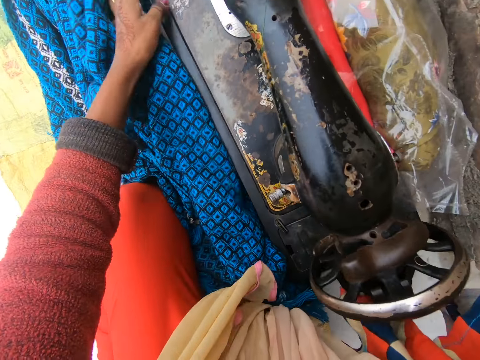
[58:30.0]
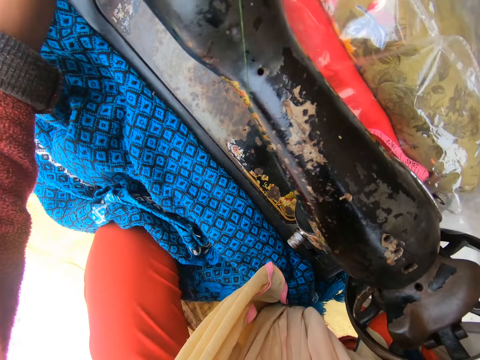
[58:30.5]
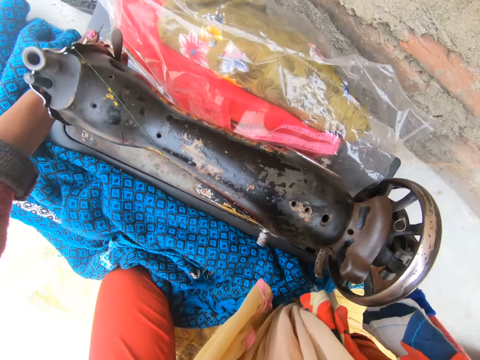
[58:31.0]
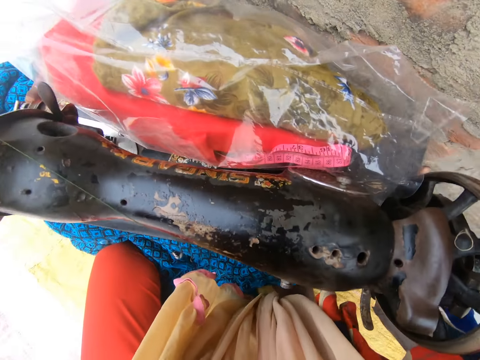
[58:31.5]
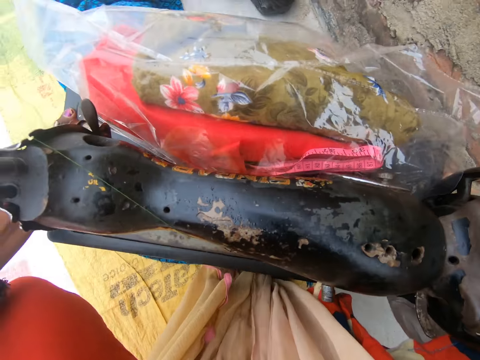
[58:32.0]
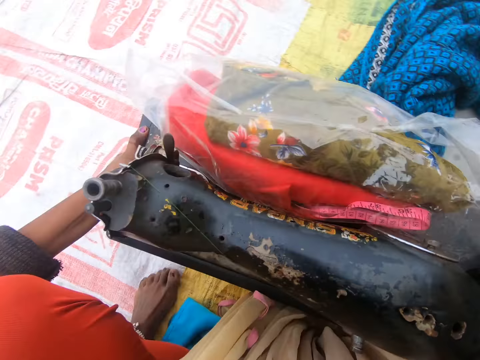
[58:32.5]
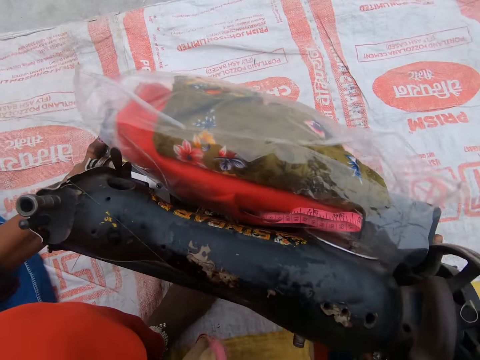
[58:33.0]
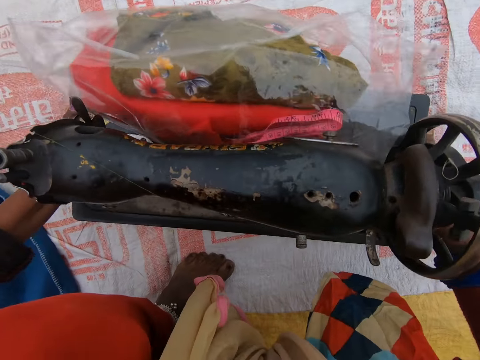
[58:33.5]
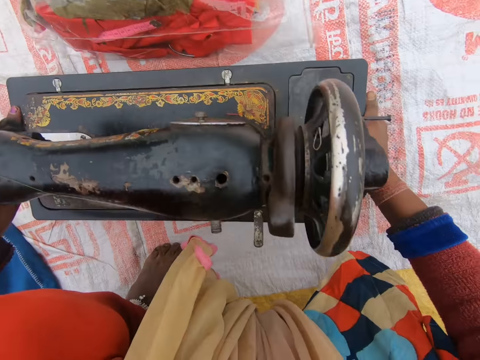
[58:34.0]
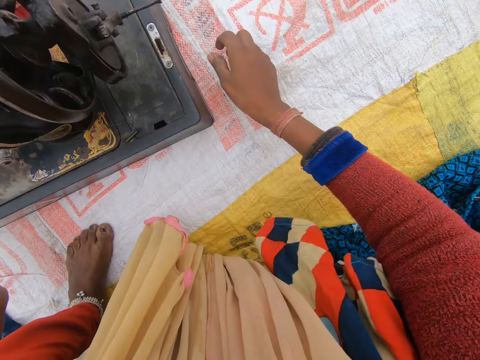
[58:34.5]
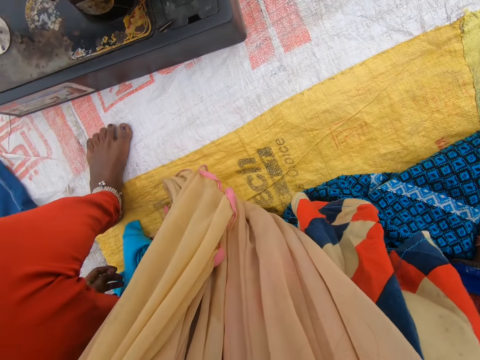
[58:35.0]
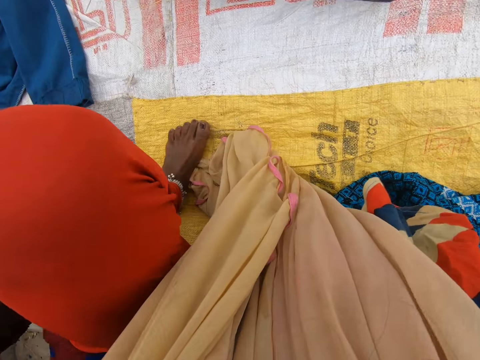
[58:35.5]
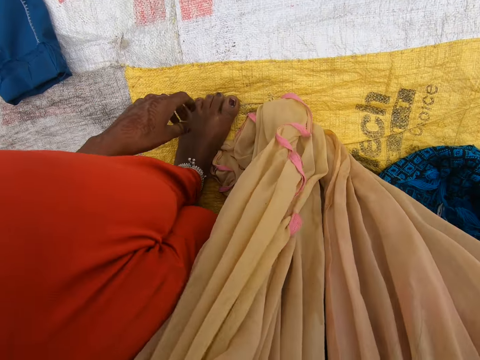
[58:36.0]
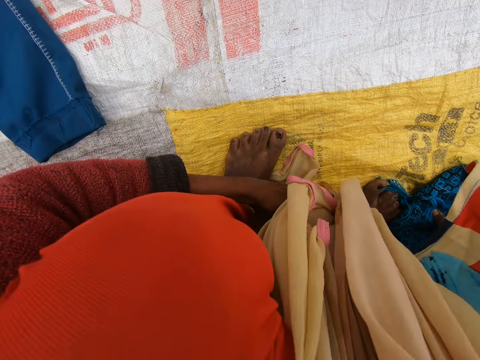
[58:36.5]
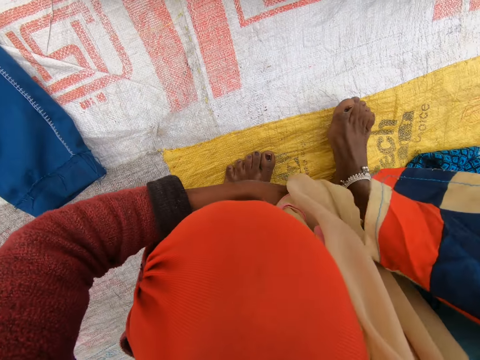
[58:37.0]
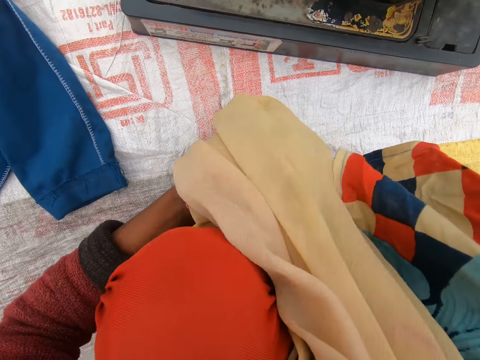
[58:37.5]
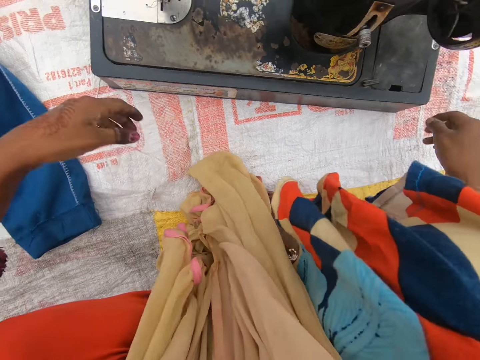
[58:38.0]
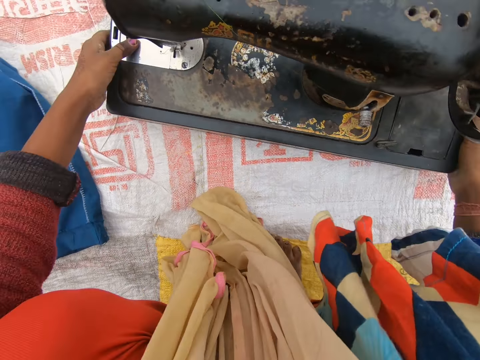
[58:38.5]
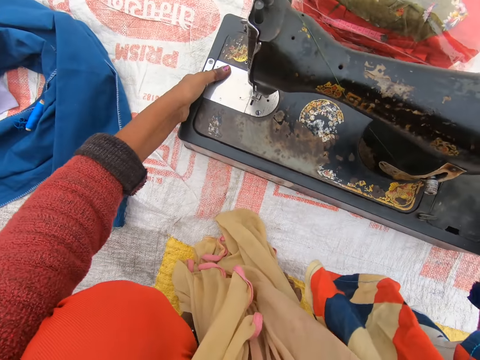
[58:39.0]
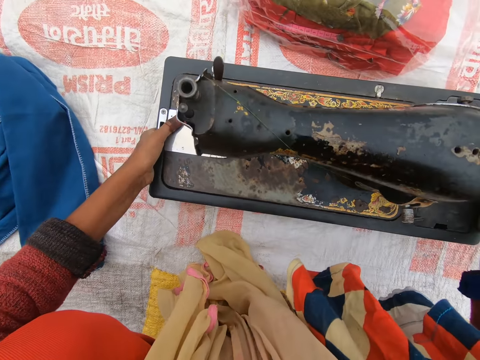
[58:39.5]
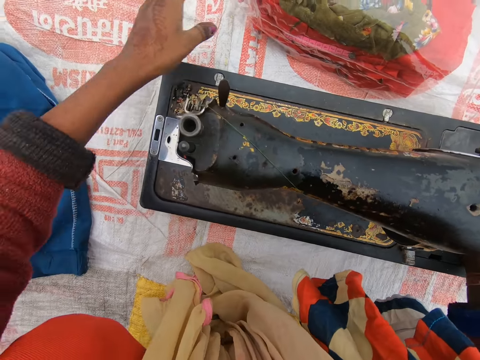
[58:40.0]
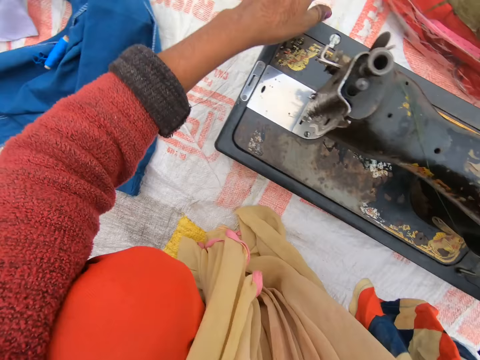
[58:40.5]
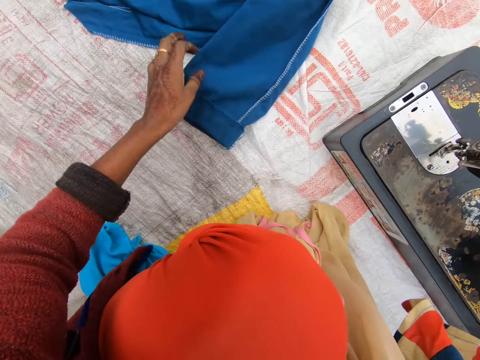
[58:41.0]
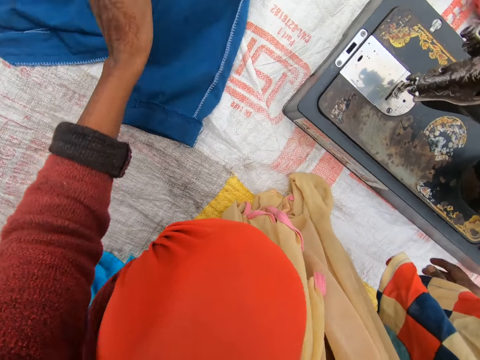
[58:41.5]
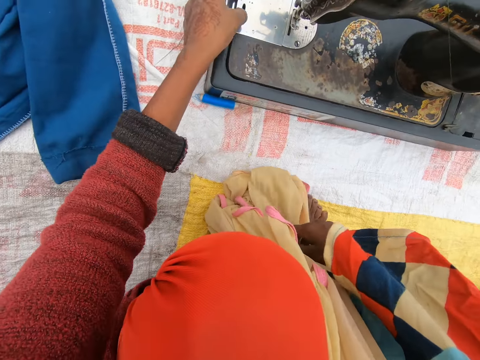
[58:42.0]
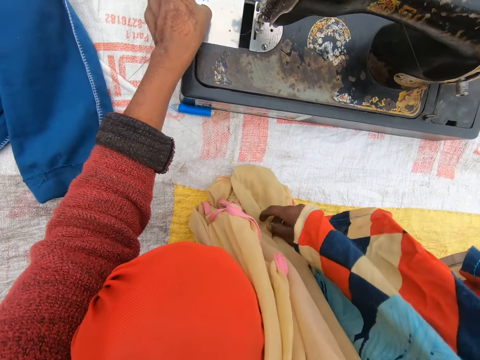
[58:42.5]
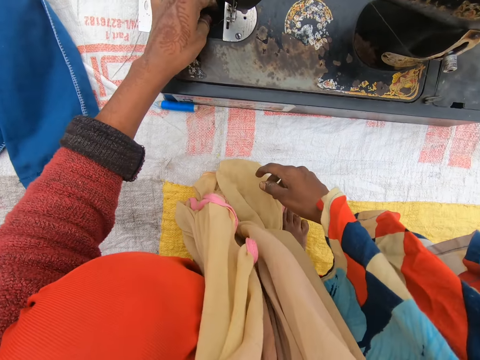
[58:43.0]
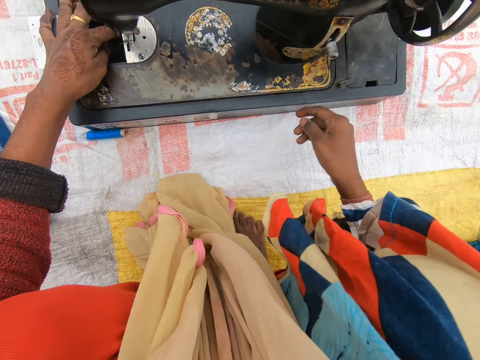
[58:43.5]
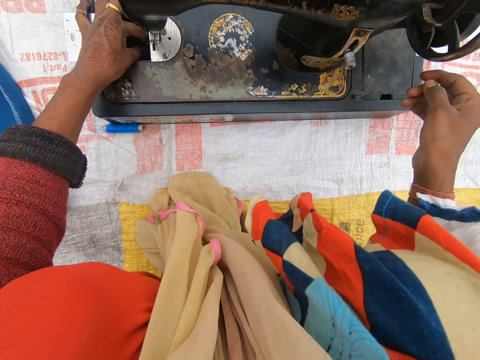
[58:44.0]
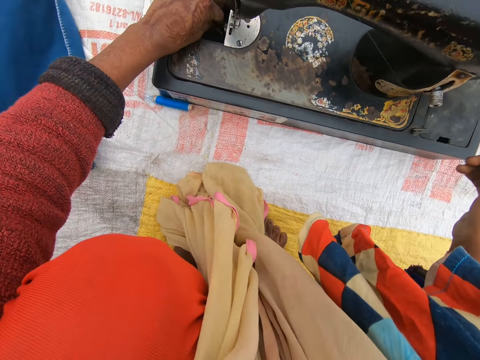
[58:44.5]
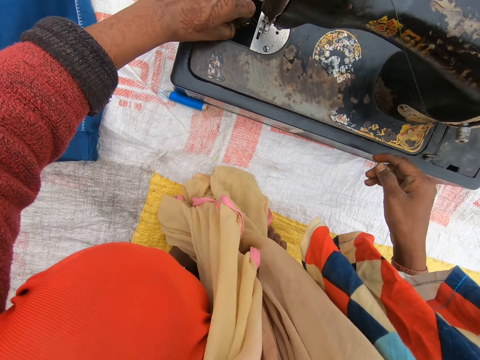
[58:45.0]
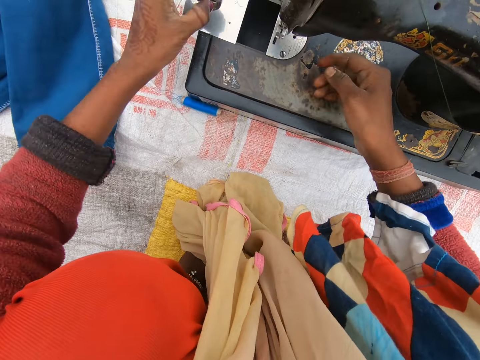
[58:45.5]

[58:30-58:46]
The camera wearer carries the sewing machine on the floor. They move the cloth. They turn around. They drop the sewing machine on the sack. They stare down. They adjust the sewing machine. They touch a cellophane. They pick up the thread or yarn on the trouser. They drop the thread on the sack. They open a compartment on the sewing machine. They drop the yarn again. They remove a metal bobbin in the compartment. They inspect the sewing machine.

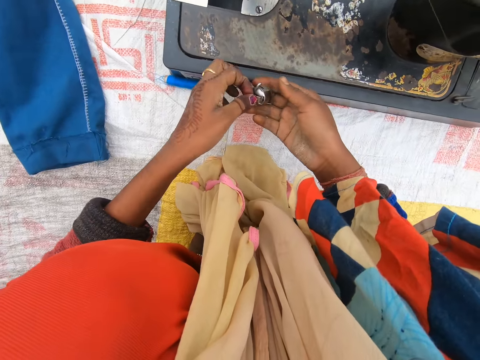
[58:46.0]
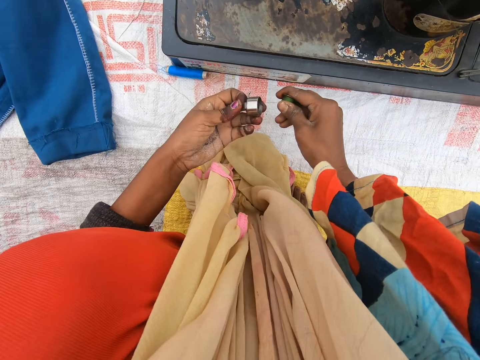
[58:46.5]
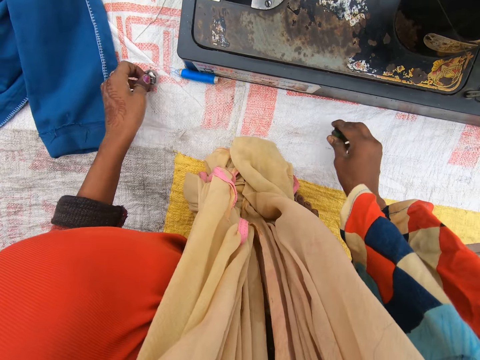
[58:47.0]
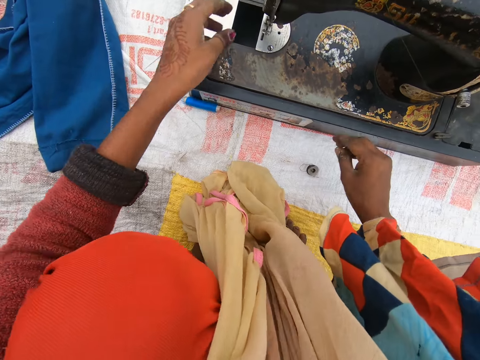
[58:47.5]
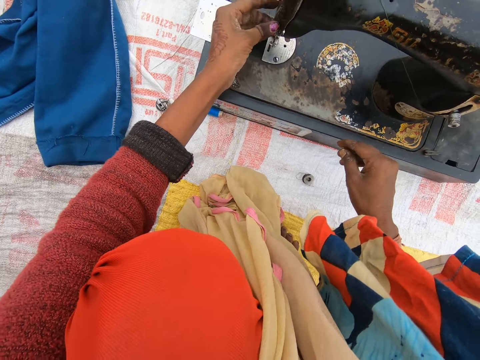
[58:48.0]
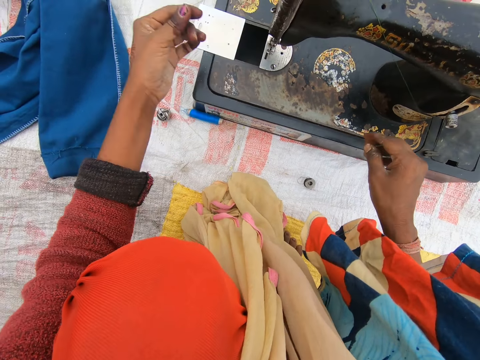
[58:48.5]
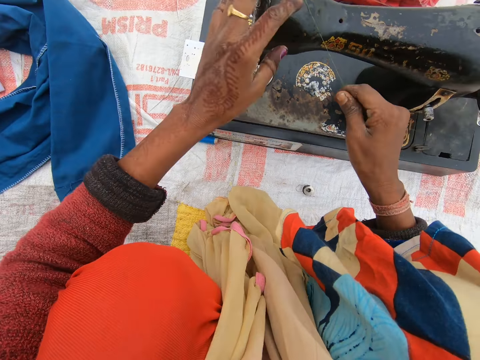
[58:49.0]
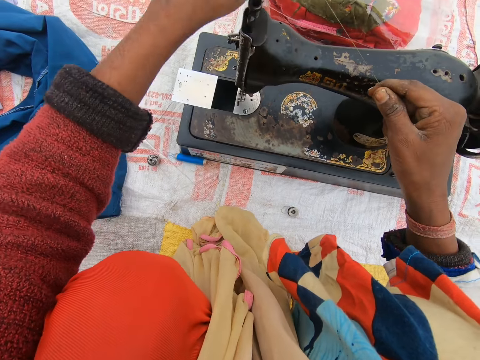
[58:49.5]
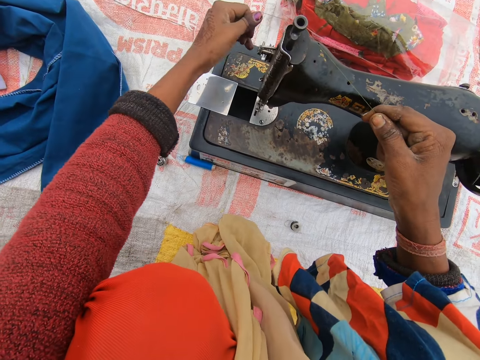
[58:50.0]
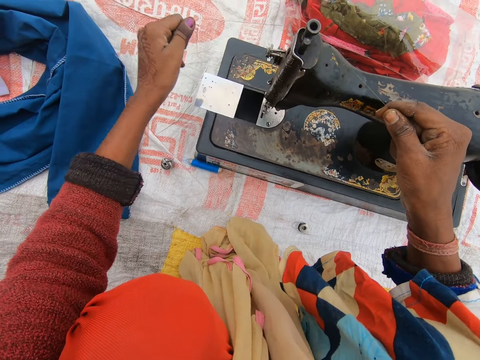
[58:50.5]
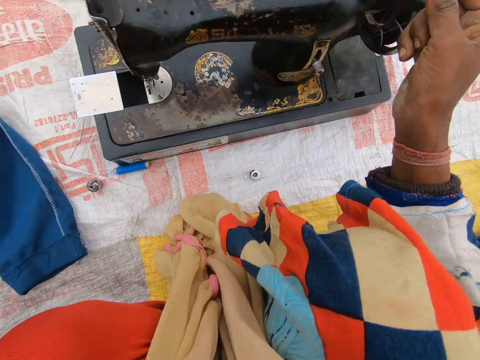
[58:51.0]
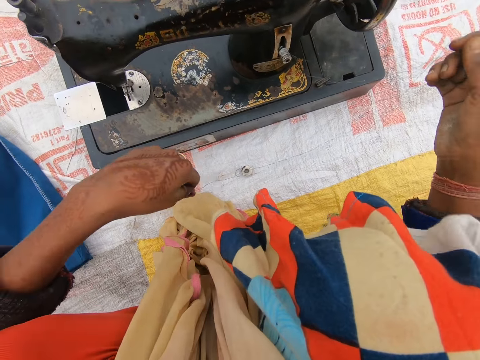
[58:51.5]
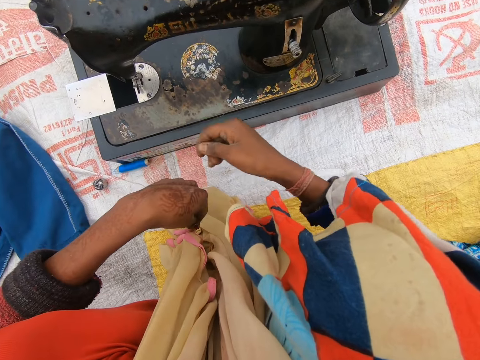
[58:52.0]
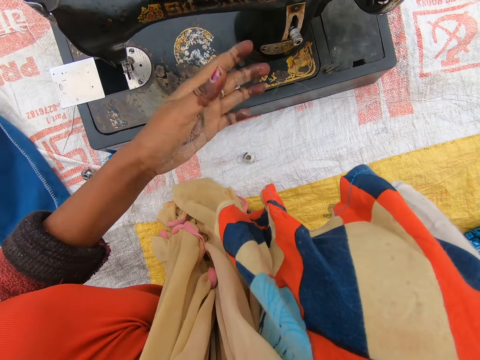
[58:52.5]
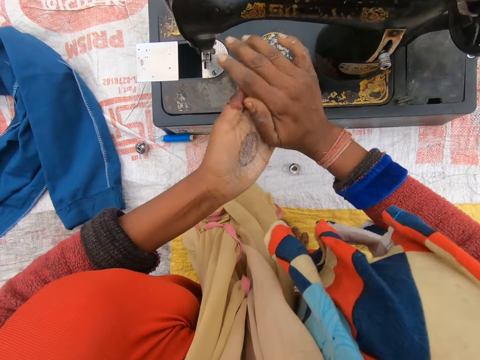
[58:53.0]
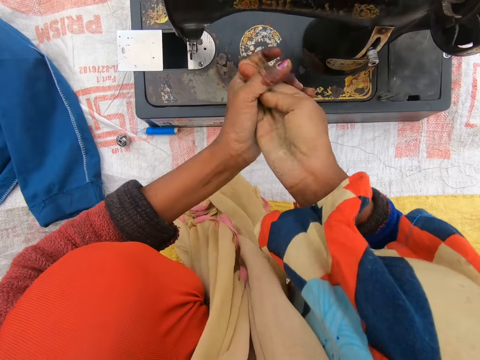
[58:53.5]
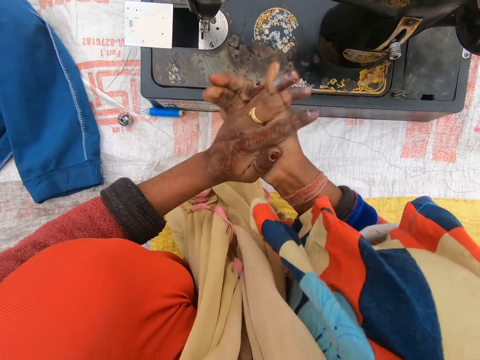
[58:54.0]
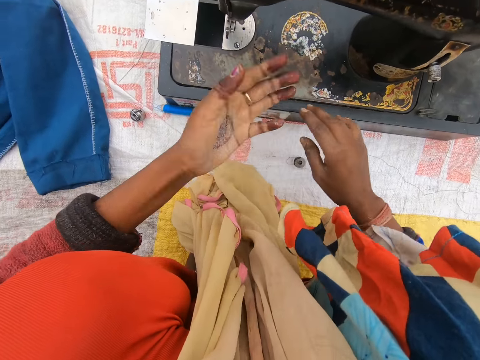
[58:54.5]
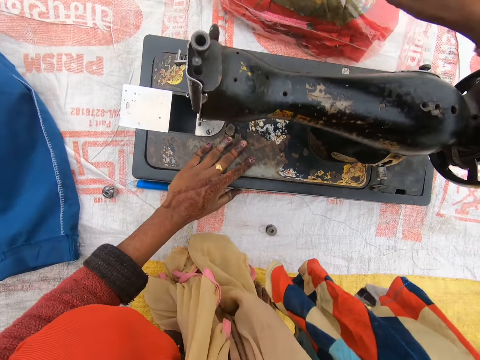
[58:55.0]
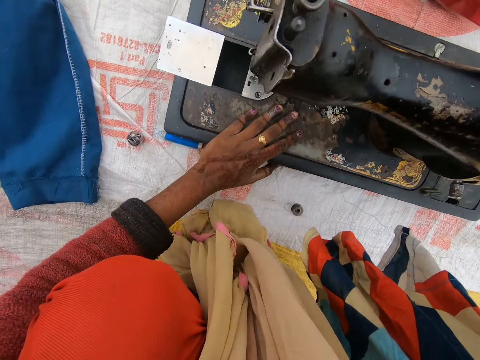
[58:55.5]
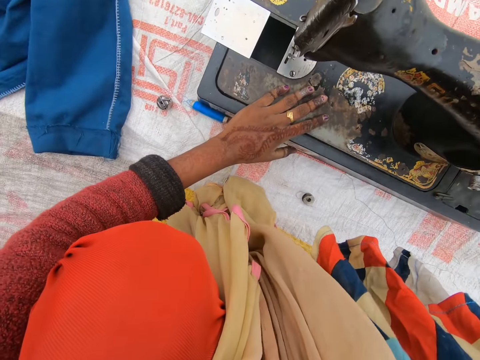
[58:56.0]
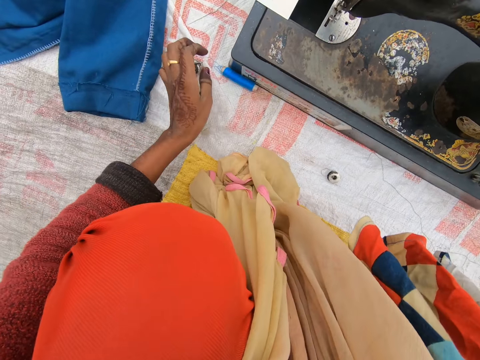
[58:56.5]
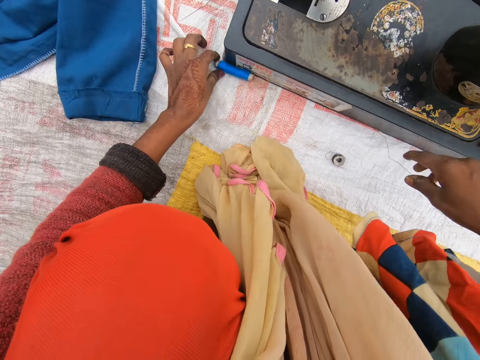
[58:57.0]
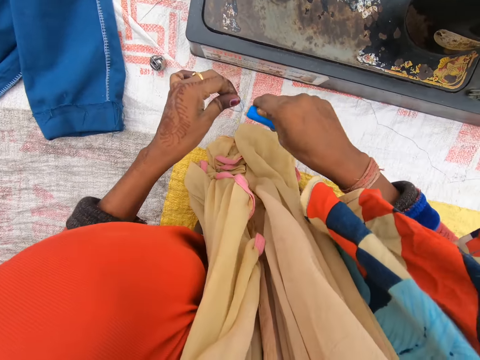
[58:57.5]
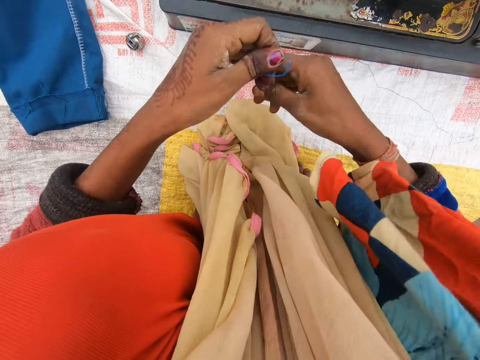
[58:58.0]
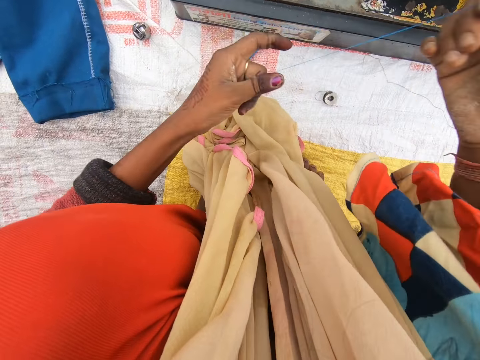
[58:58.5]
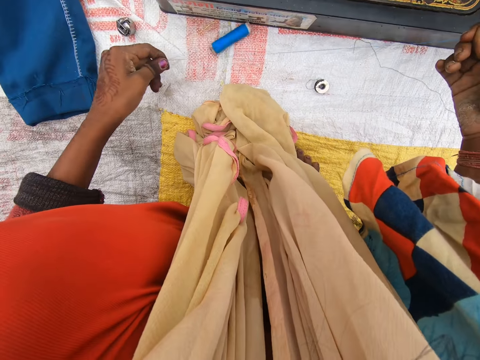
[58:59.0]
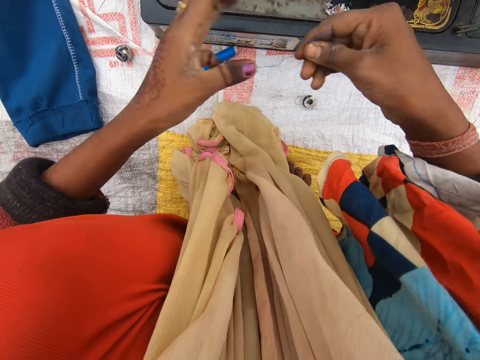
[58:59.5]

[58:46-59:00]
The camera wearer separates the metal bobbin. She drops the metal bobbins on the sack. She stretches the thread. She removes a thread on the sewing machine. She stretches the thread. She rubs her hands together. She warms her hands. She moves the cellophane on the sack. She touches the plastic paper. She picks up the thread on the sack and loosens the thread.
